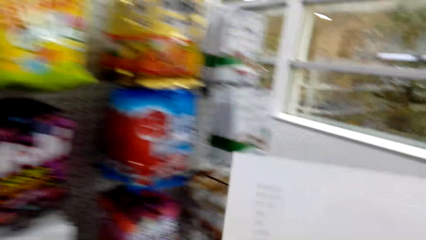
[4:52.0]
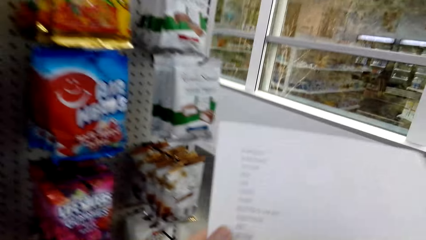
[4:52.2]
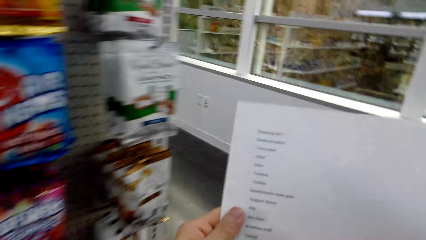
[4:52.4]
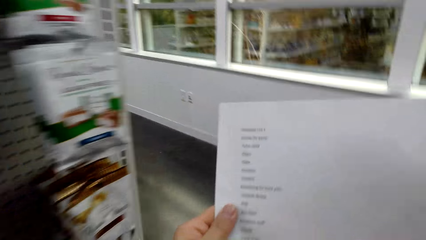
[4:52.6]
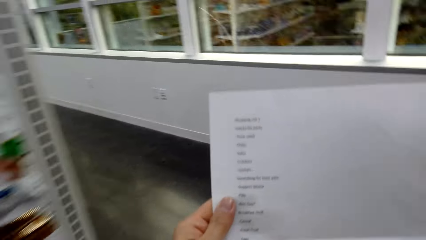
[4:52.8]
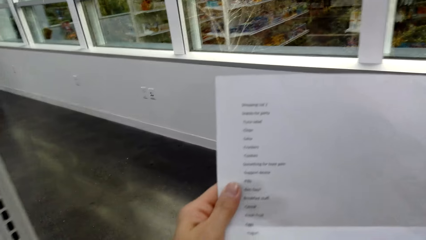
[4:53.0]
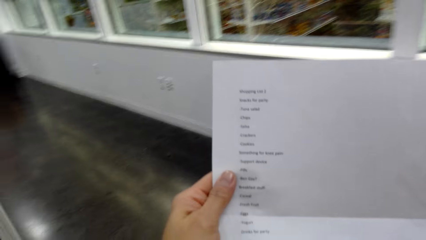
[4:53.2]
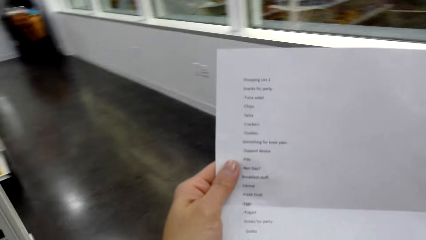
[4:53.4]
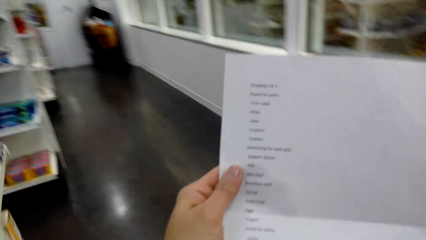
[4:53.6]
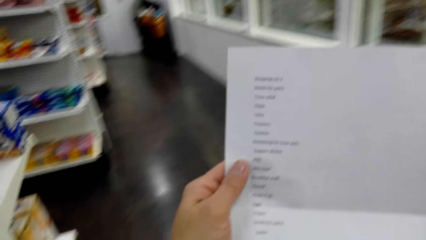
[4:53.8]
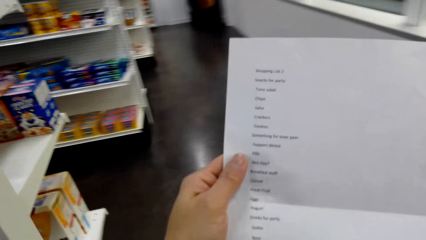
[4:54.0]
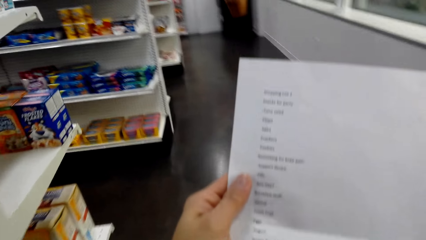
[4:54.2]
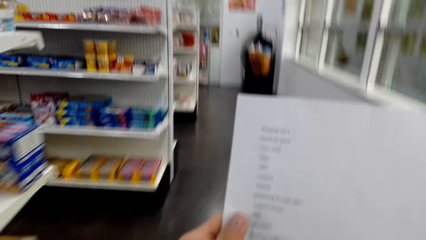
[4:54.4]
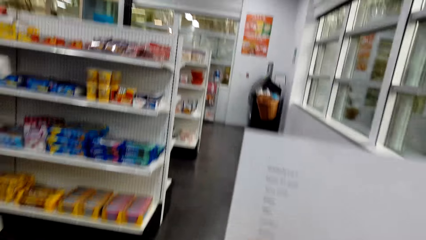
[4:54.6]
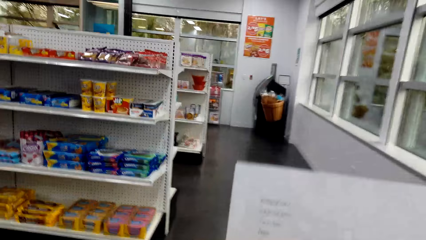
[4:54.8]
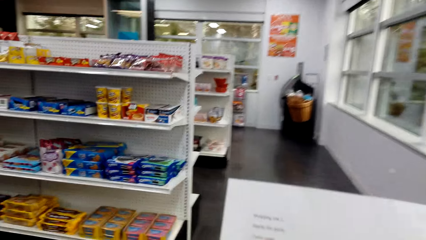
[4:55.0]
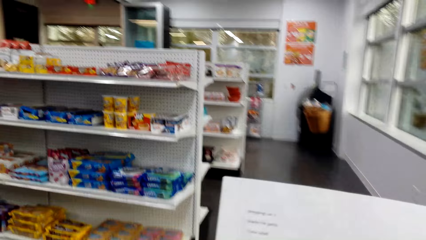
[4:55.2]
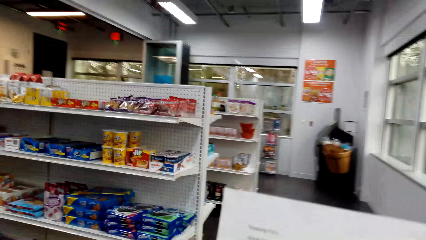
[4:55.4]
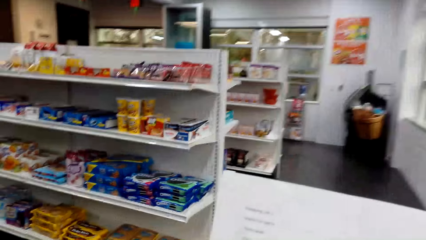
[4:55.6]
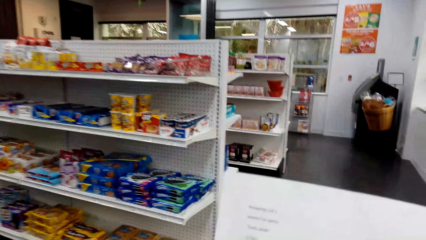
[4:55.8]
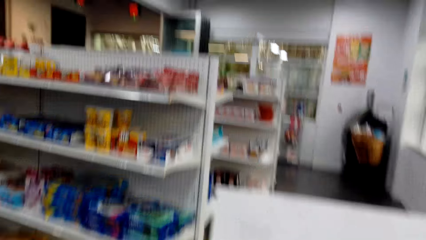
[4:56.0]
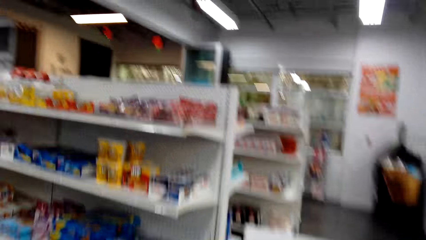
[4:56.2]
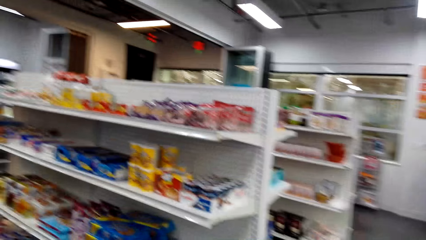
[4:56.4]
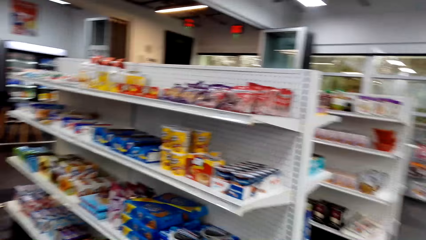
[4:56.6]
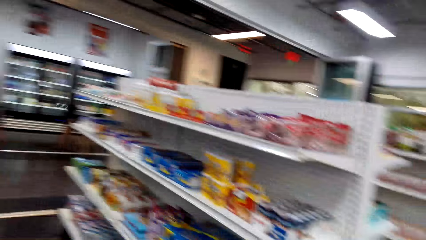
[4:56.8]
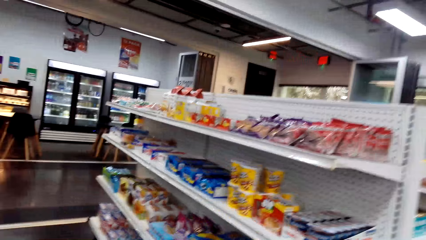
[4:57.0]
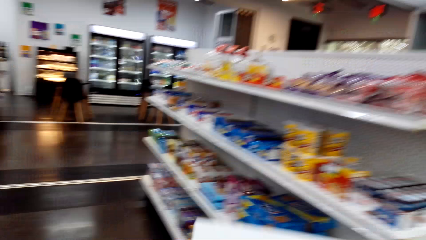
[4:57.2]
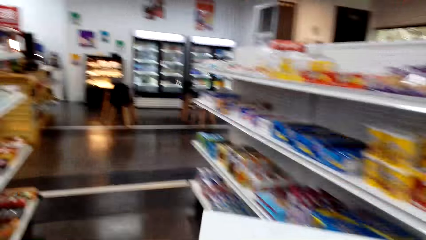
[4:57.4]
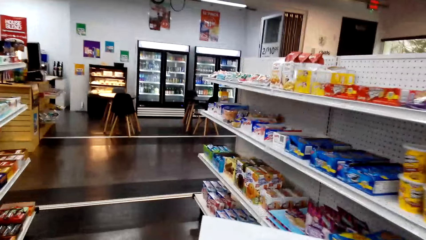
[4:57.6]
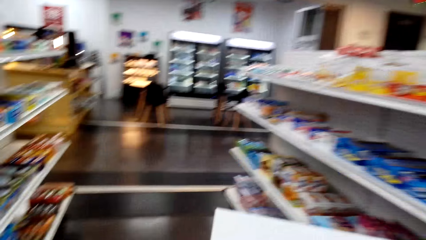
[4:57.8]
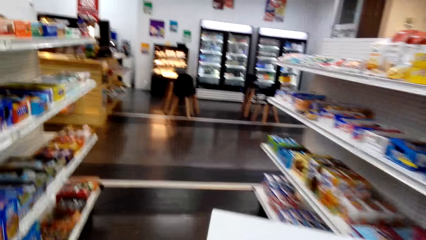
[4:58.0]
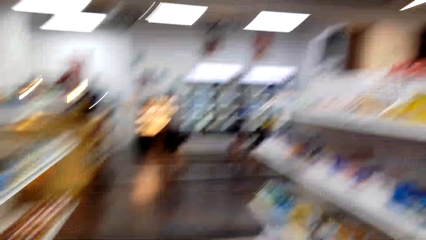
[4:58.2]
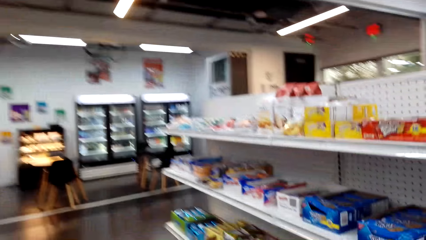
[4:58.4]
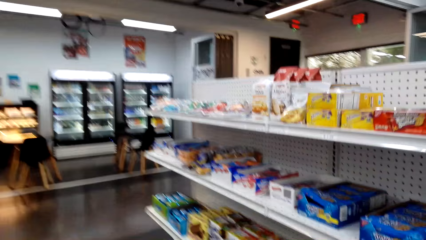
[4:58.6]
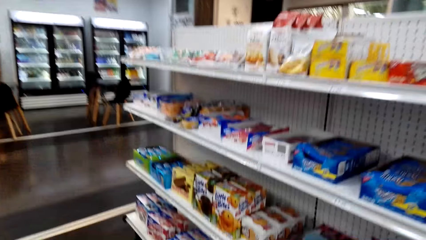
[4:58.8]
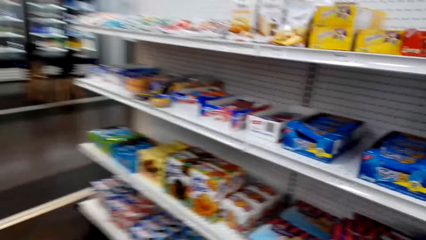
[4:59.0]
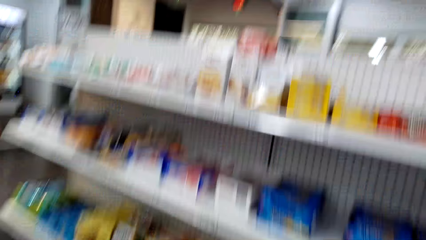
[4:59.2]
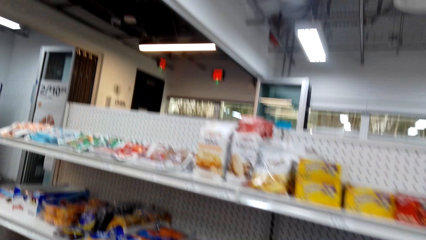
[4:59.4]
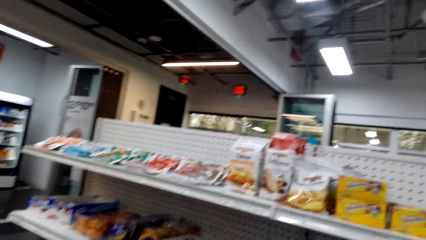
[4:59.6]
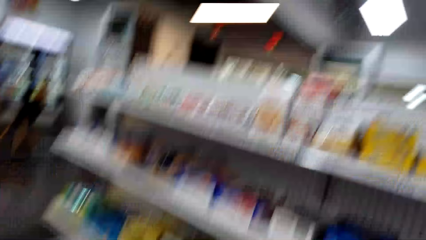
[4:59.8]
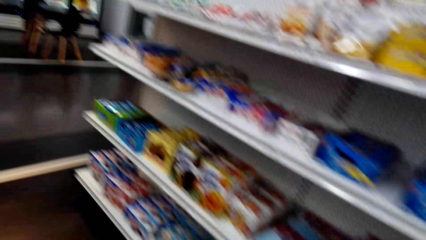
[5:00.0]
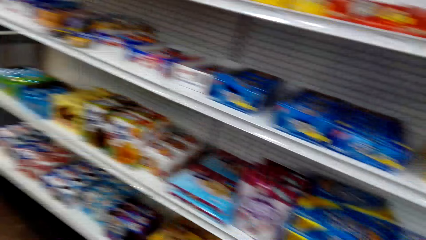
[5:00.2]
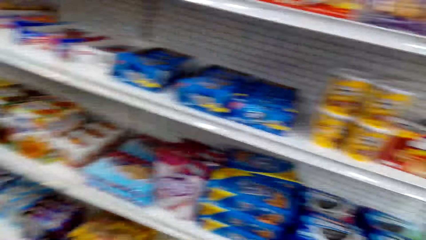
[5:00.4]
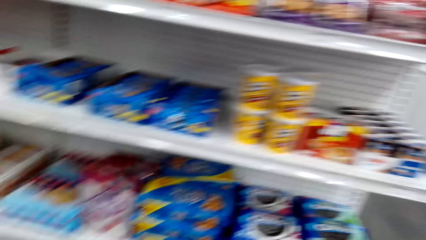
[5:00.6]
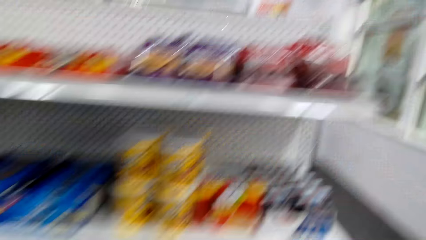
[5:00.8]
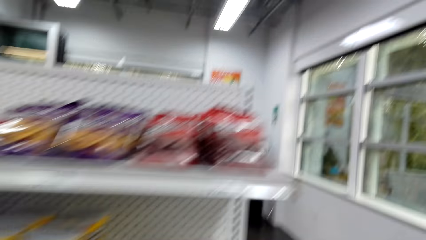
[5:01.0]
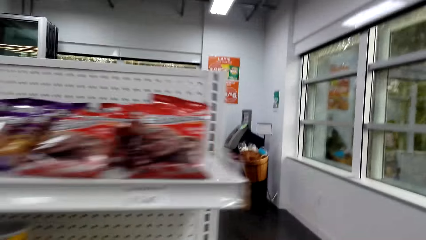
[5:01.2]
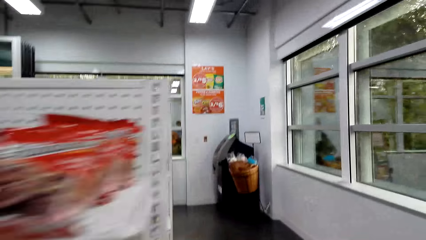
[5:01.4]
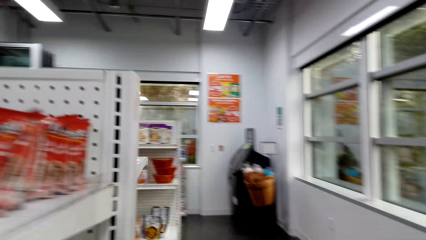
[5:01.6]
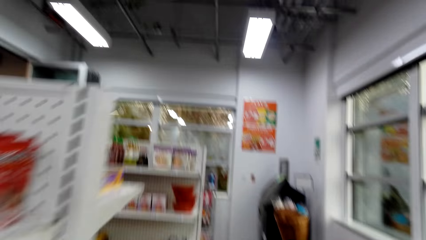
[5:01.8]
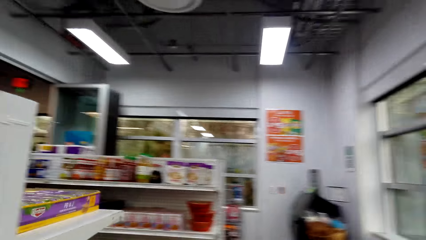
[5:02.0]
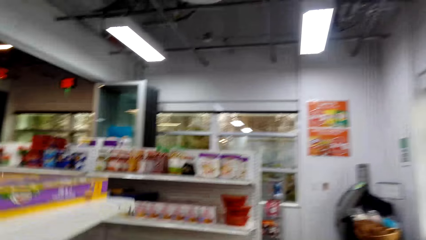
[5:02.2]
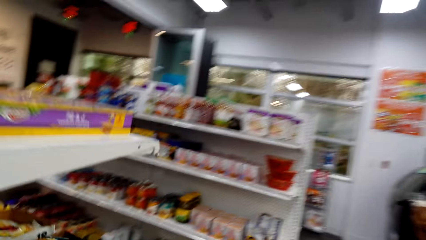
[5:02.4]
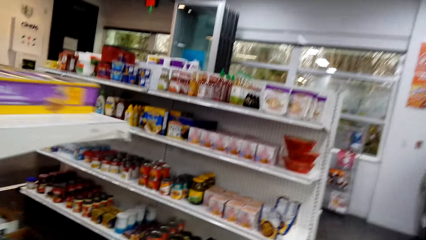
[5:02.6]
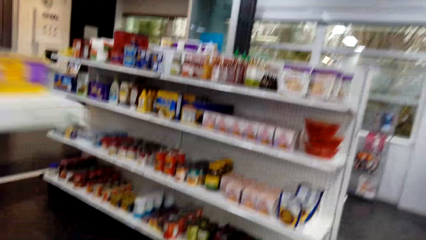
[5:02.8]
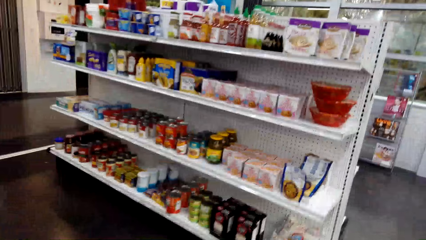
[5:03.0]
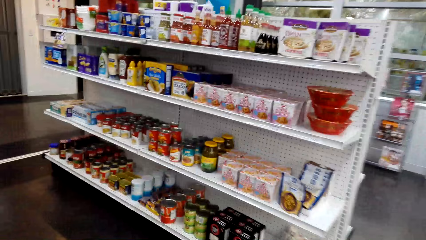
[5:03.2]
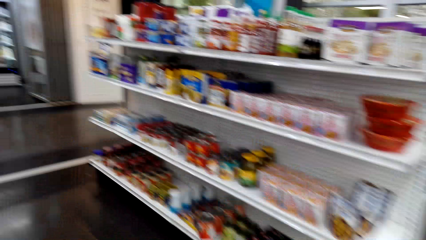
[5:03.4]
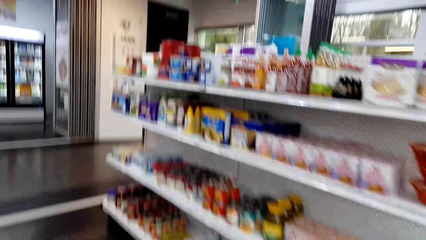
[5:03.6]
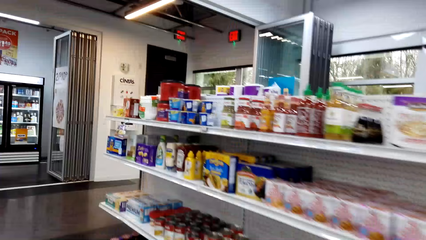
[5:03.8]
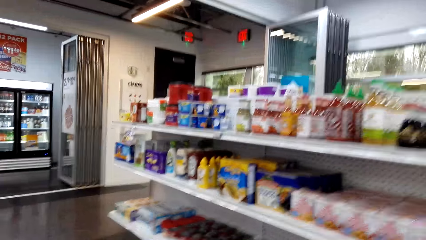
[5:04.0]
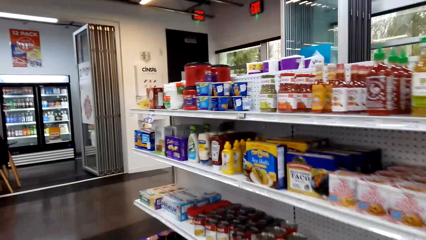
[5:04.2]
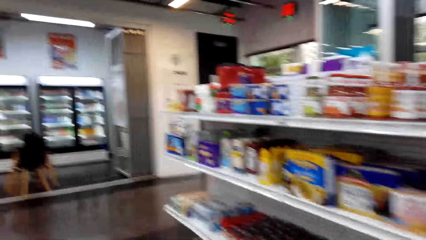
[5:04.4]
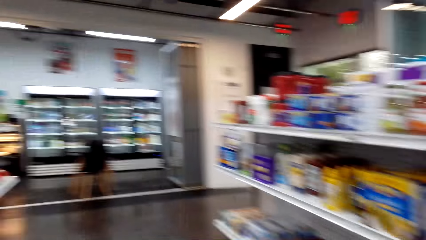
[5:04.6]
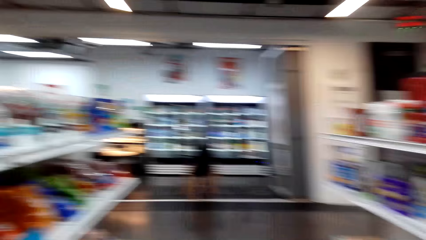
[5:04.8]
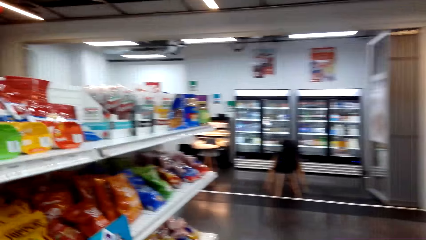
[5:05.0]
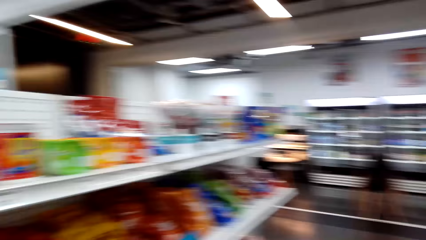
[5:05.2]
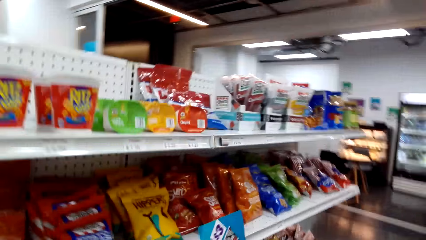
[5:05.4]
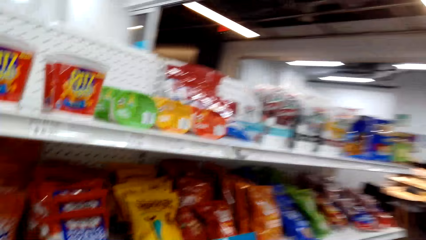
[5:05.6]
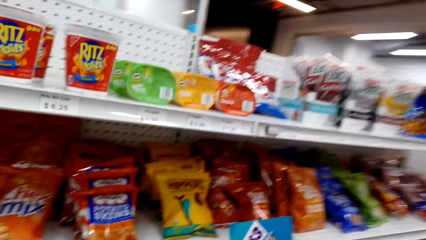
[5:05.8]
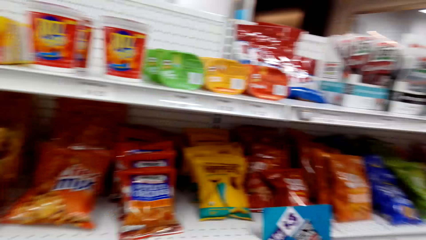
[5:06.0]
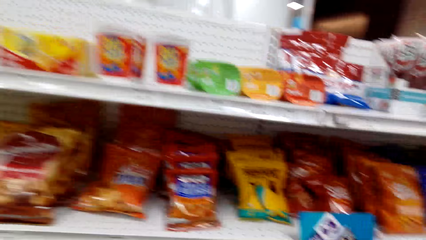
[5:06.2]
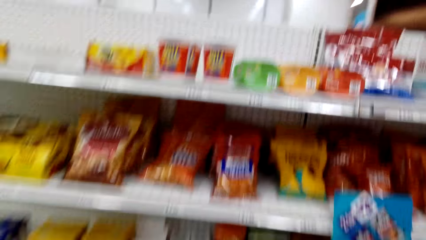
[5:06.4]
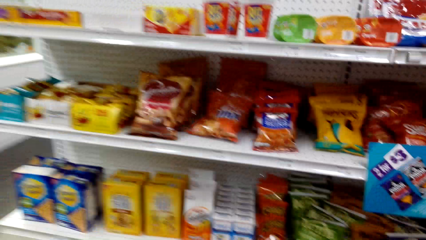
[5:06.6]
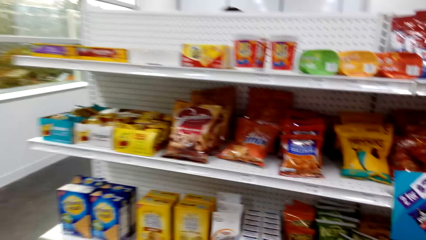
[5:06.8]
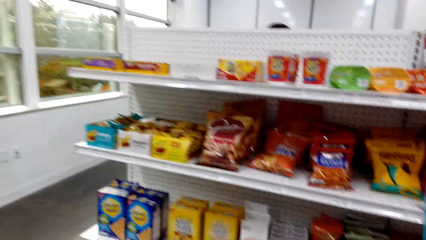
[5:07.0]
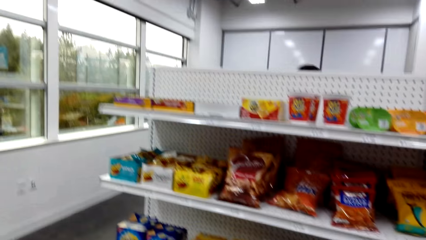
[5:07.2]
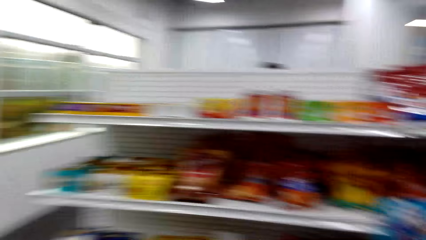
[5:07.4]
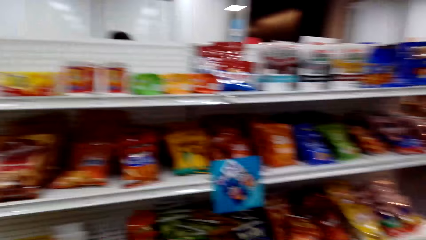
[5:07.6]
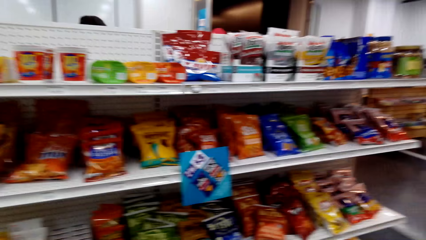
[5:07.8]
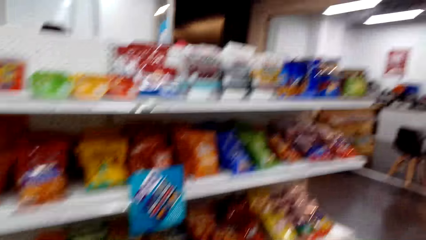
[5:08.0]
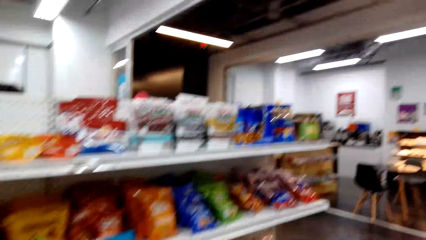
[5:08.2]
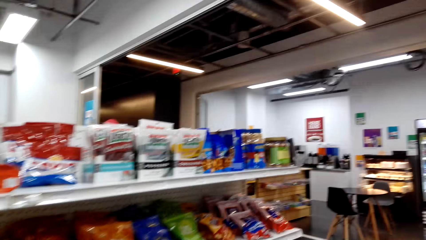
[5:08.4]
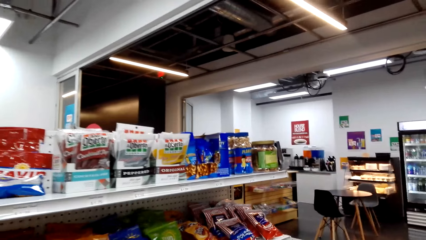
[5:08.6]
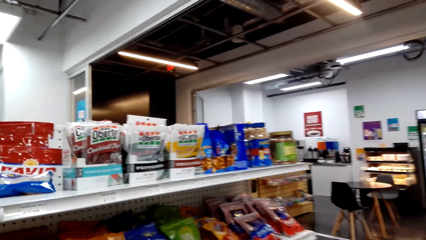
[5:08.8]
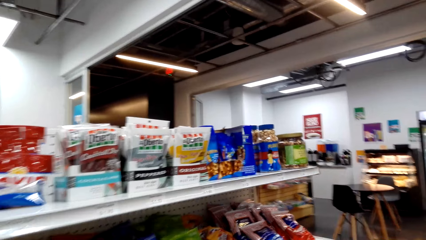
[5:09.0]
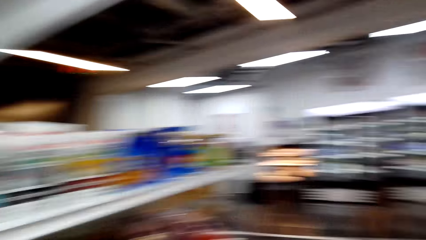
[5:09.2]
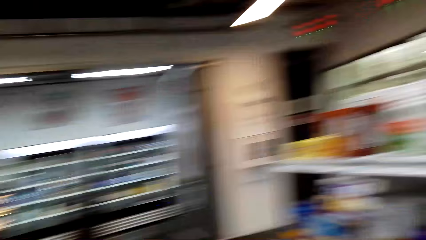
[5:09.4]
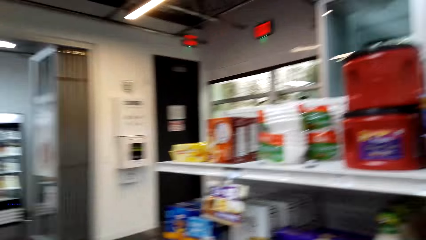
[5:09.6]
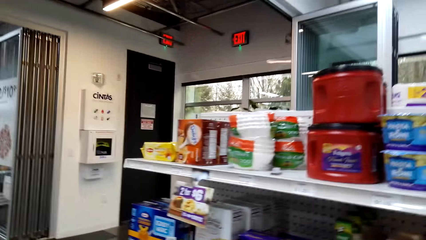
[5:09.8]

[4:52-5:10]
The camera wearer converses with a woman. They walk with the woman around the supermarket. They converse with the woman. They walk with the woman around the supermarket. They converse with the woman. They walk with the woman around the supermarket.
